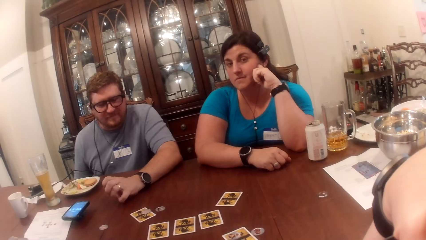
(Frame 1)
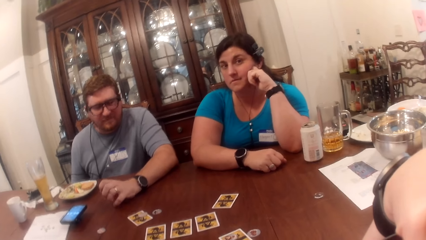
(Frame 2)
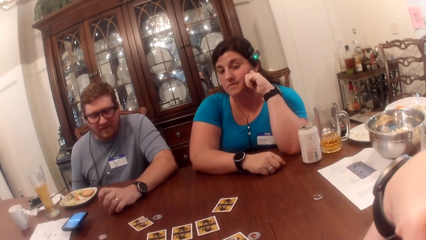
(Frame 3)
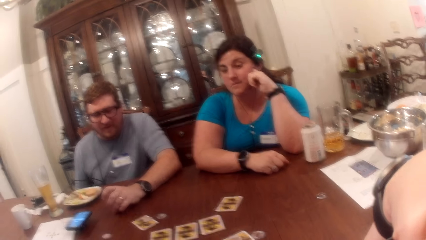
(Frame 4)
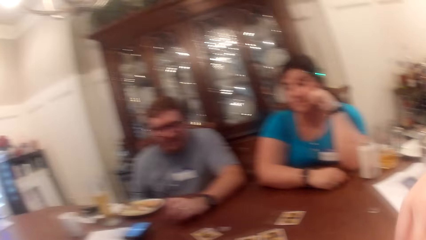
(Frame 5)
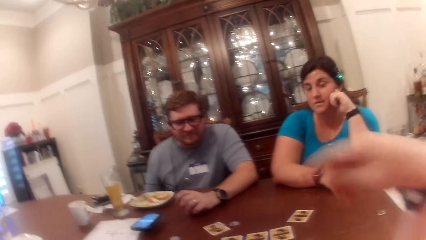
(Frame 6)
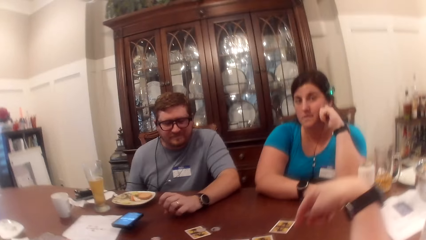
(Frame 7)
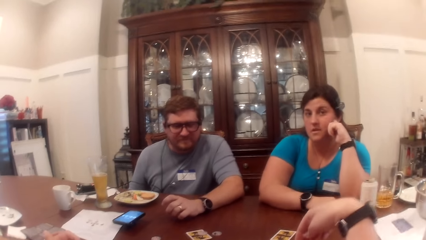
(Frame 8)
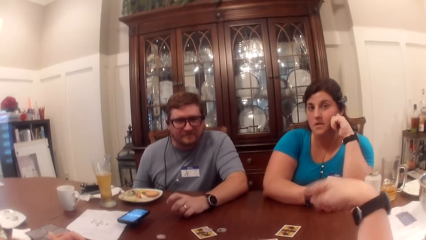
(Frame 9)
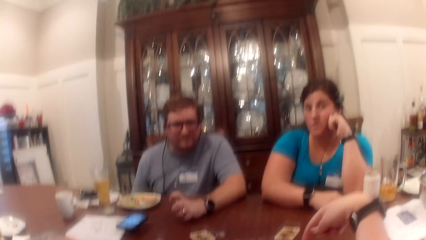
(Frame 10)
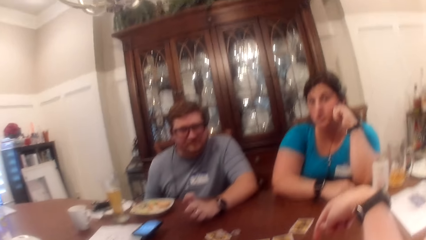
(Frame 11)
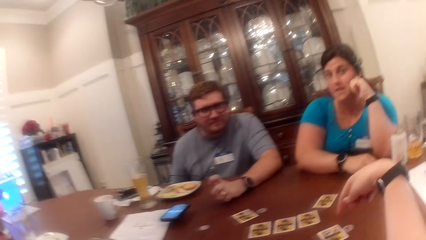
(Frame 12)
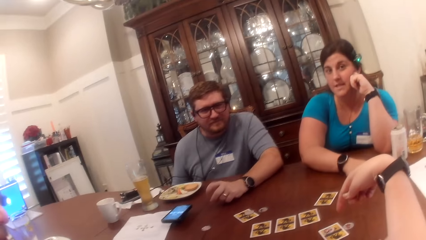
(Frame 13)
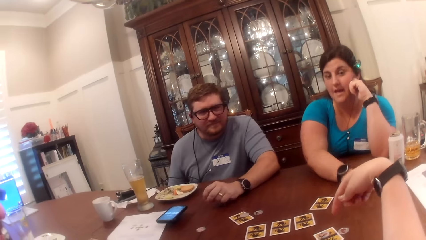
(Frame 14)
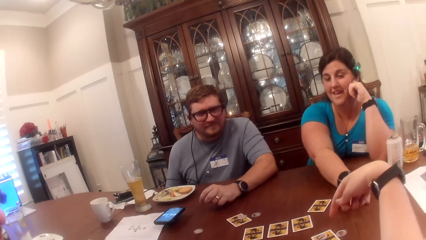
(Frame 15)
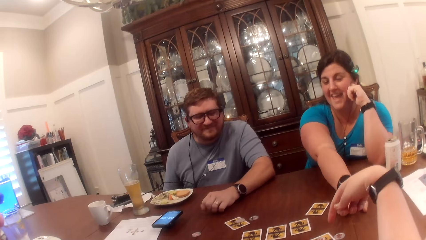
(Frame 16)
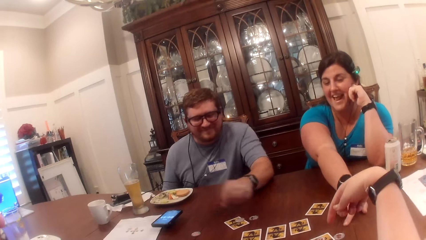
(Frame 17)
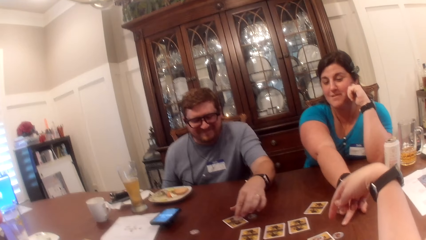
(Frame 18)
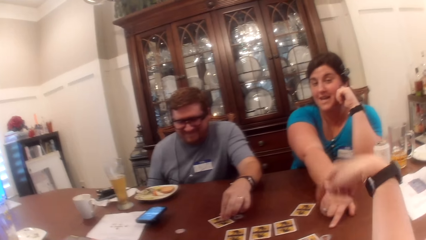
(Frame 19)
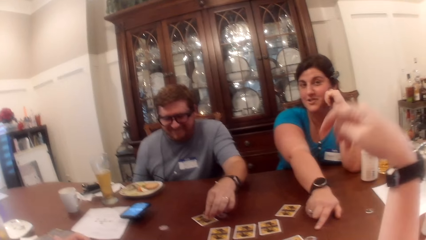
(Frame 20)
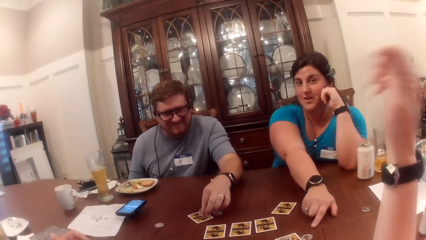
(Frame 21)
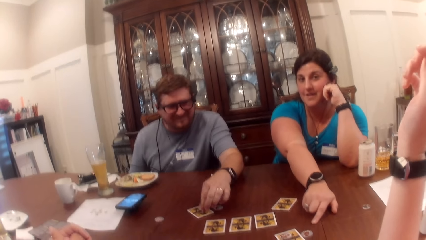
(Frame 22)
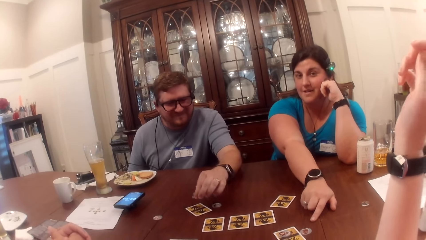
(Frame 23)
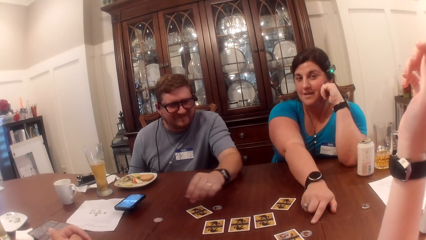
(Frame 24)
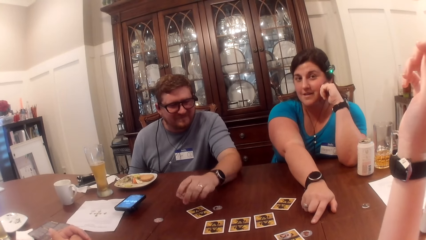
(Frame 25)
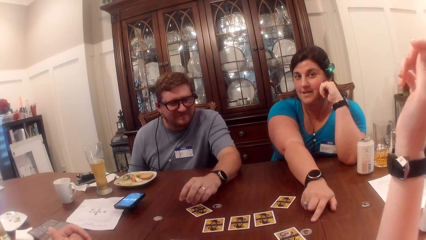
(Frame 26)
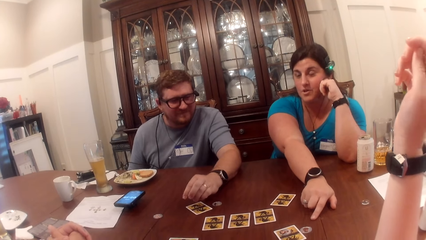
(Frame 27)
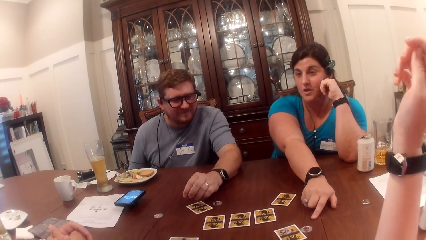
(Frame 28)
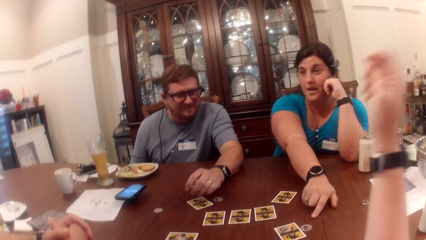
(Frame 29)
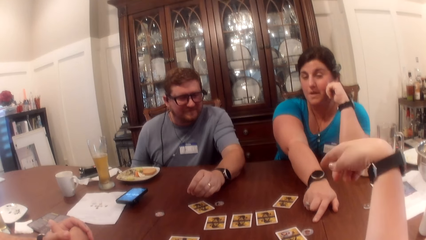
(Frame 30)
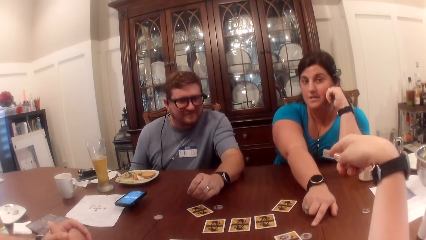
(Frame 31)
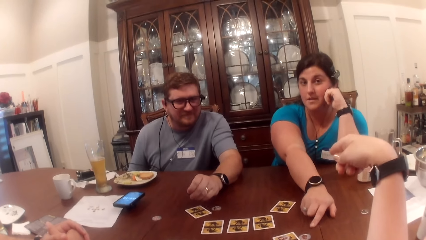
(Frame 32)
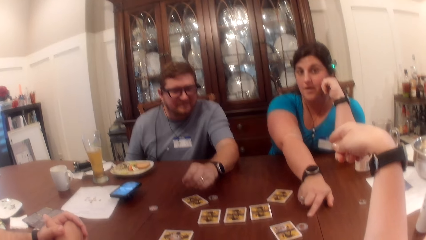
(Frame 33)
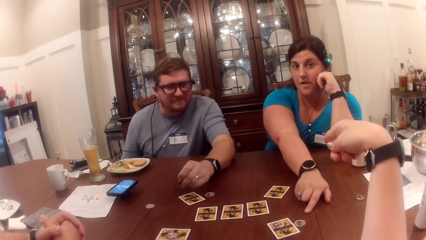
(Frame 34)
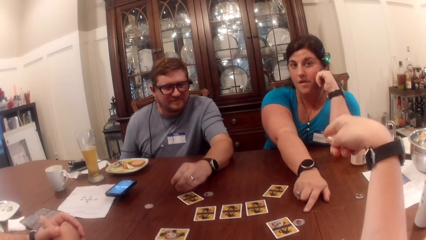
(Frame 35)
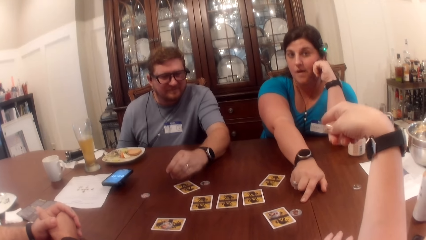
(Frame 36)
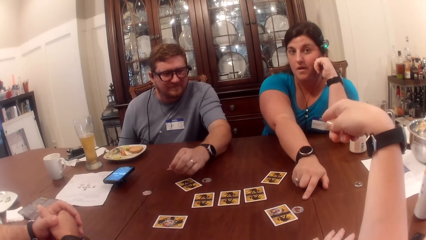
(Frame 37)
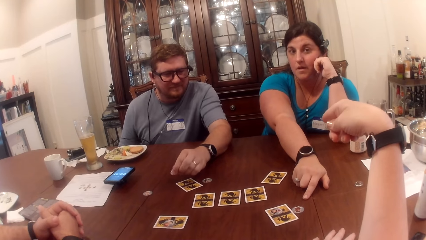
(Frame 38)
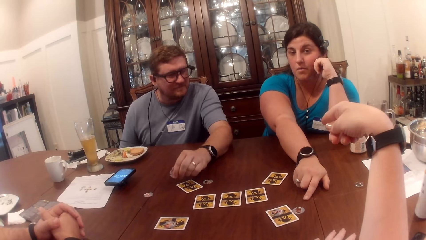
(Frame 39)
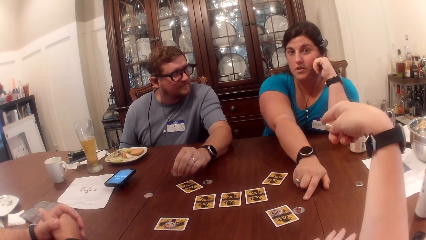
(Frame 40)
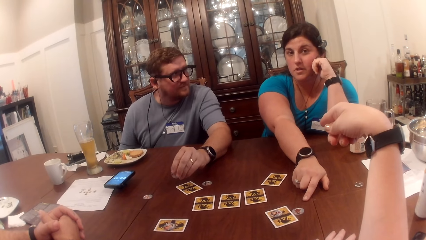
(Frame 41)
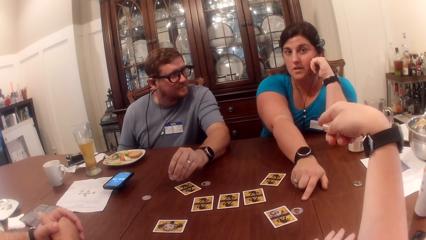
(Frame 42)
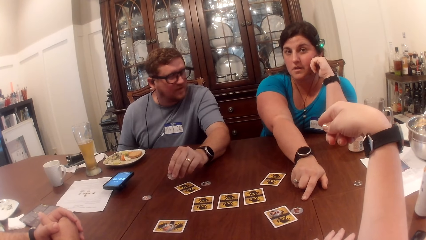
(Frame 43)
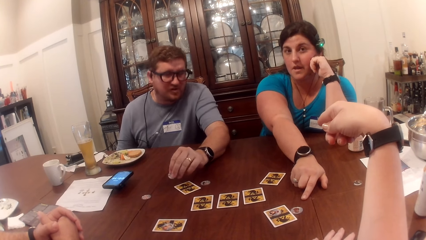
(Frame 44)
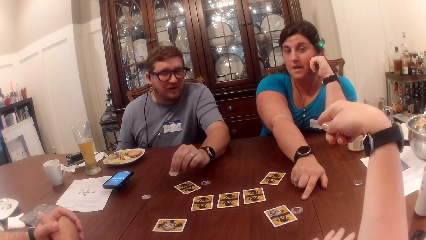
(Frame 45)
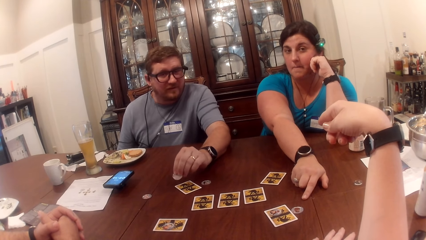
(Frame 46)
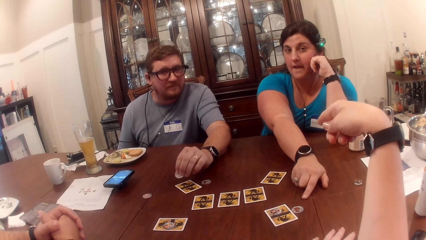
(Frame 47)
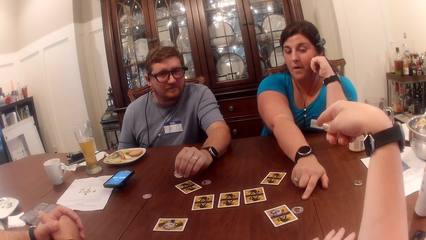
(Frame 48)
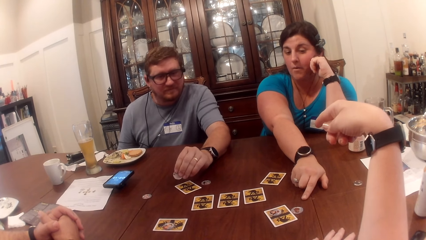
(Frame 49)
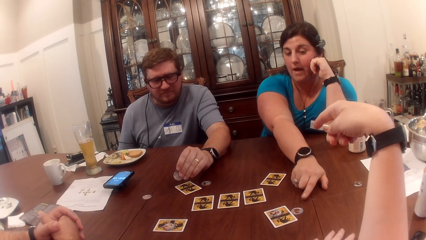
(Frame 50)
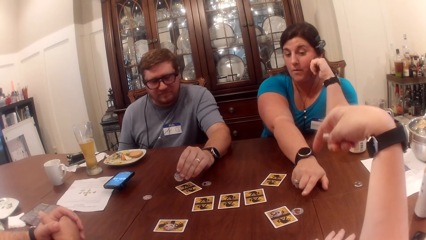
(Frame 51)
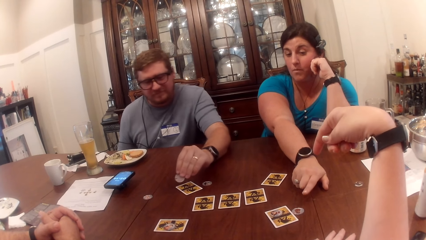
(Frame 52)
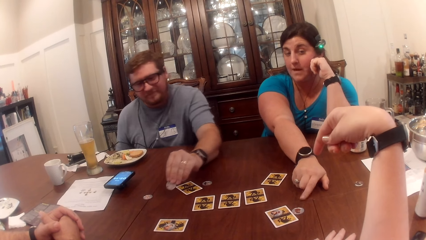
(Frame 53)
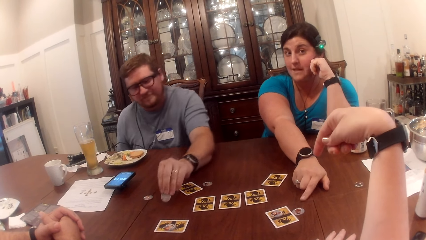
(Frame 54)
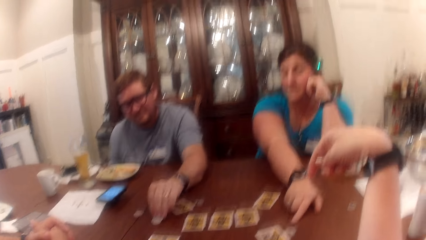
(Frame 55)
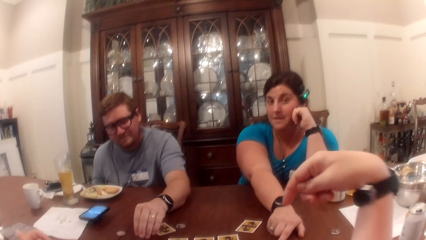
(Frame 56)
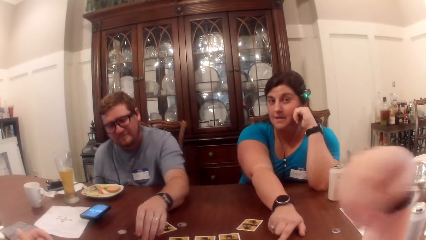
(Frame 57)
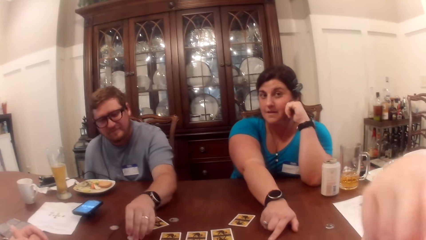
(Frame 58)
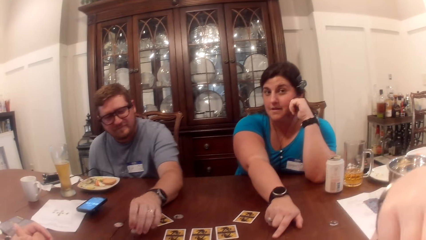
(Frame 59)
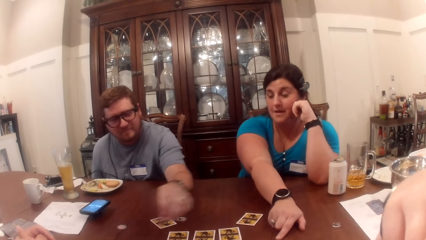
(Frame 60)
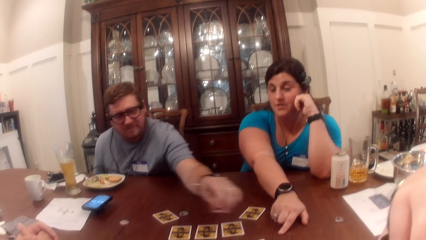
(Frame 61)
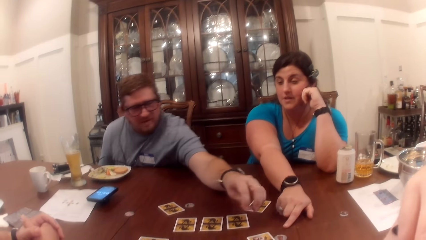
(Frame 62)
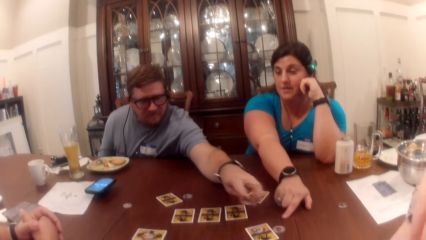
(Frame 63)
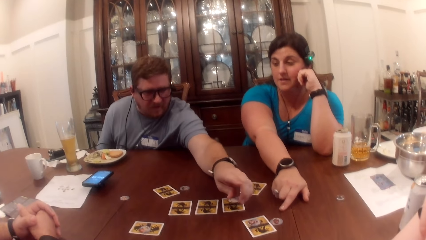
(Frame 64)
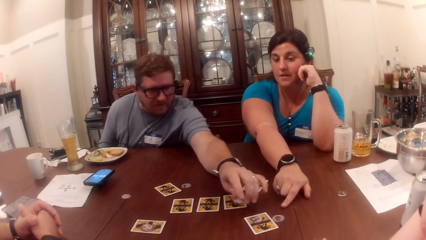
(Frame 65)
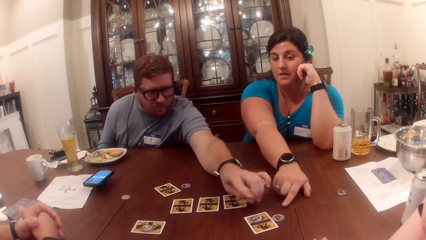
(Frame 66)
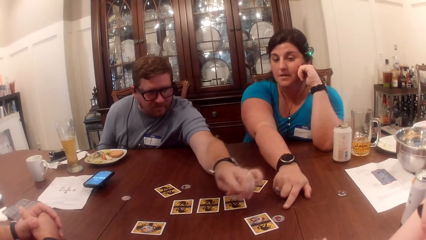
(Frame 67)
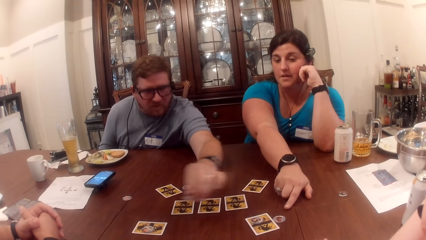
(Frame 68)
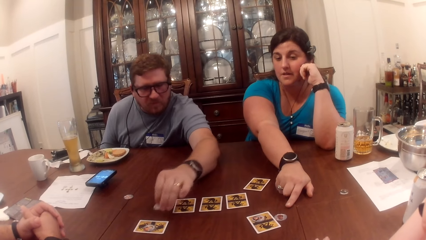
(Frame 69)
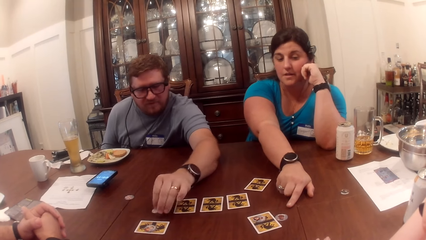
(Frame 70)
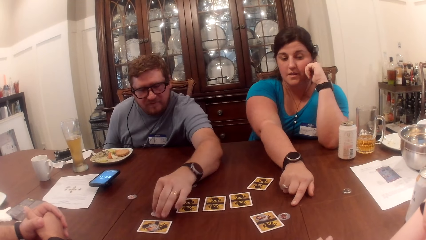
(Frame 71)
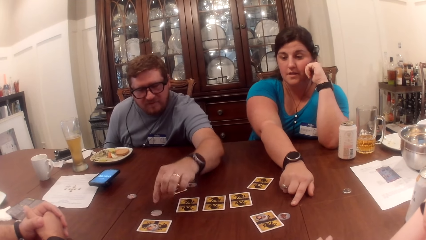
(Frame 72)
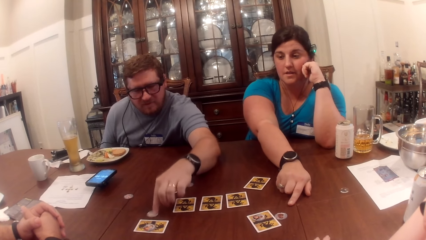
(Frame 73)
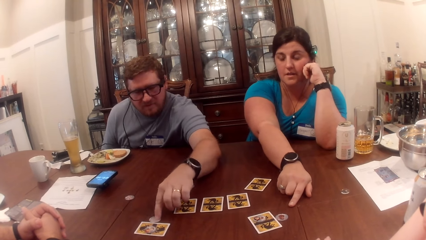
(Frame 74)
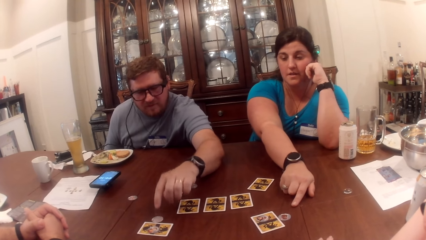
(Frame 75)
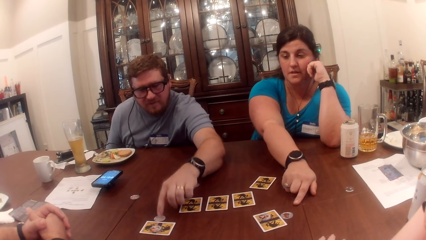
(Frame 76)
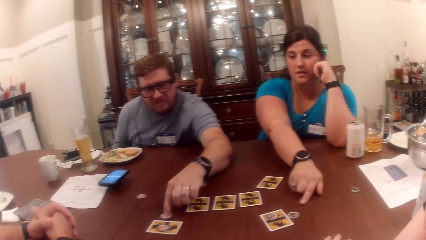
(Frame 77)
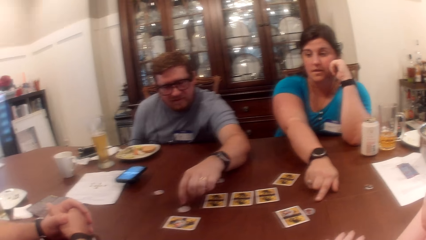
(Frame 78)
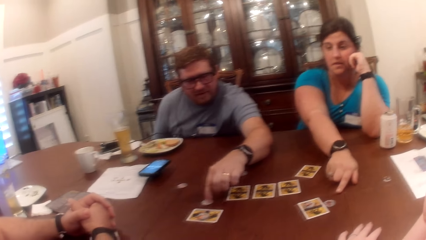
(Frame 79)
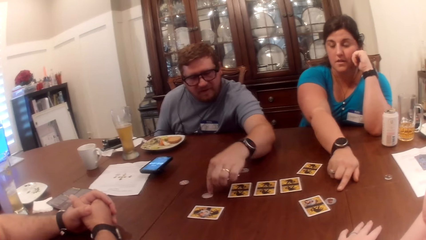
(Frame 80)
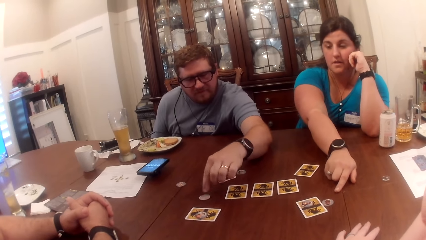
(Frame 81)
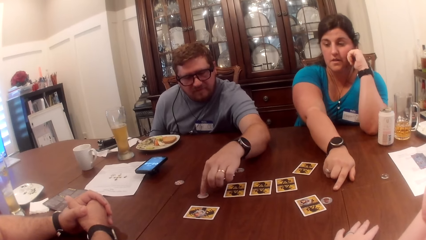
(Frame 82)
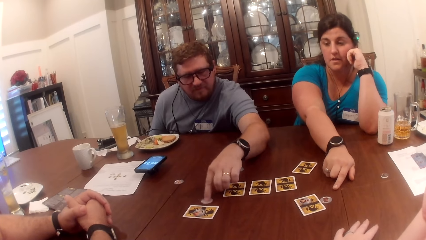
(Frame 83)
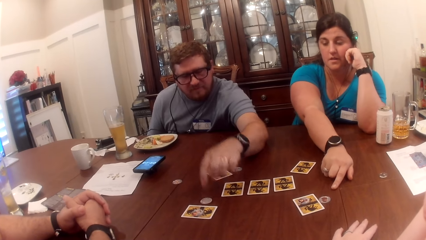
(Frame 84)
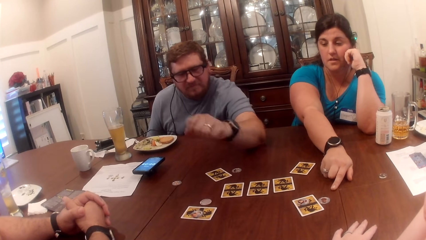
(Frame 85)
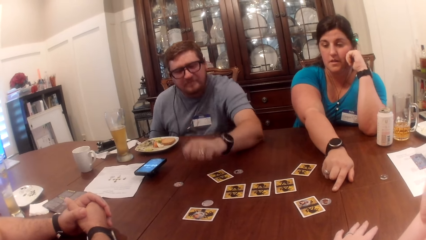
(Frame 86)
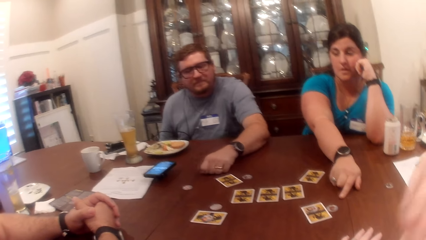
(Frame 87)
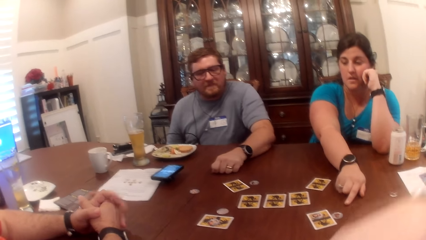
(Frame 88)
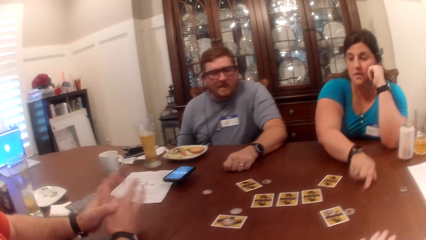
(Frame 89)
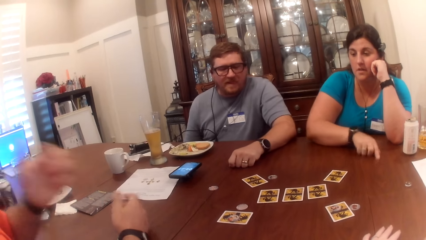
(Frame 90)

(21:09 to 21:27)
The camera wearer looks around the table. She demonstrates with her right hand. She points at the cards on a table. A woman points at a coin or token with her right hand. A man picks up the coin from the card with his left hand. The woman gestures at the camera wearer. The camera wearer gestures at the woman. The man drops the coin in his left hand. The camera wearer puts her right hand on her chin. The man picks up the coin with his left hand. He points at the cards on the table. He drops the coin on the table with his left hand. He fiddles with the coin with his left hand. He moves the token on the table.
